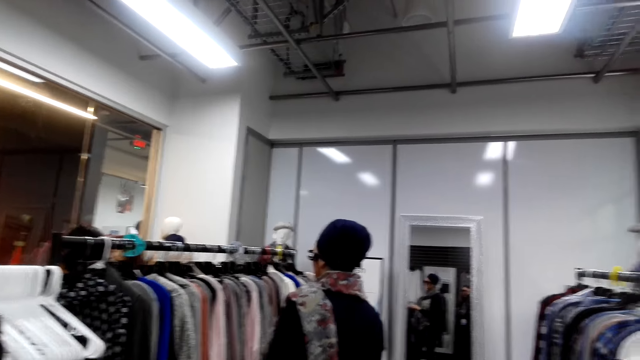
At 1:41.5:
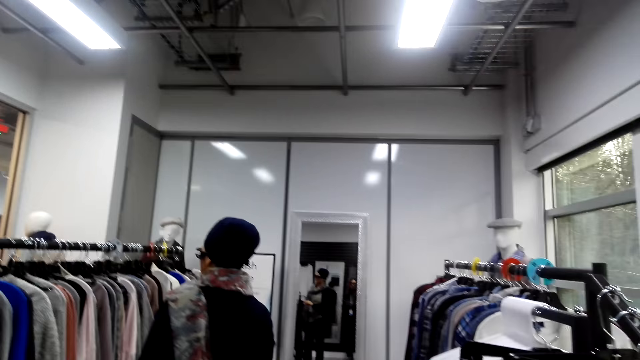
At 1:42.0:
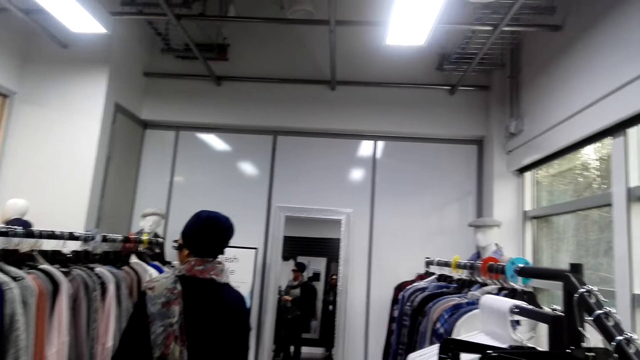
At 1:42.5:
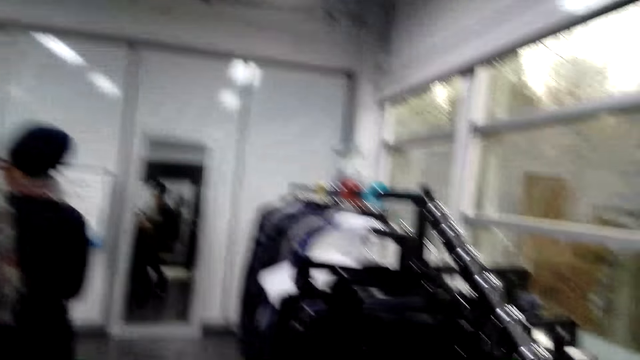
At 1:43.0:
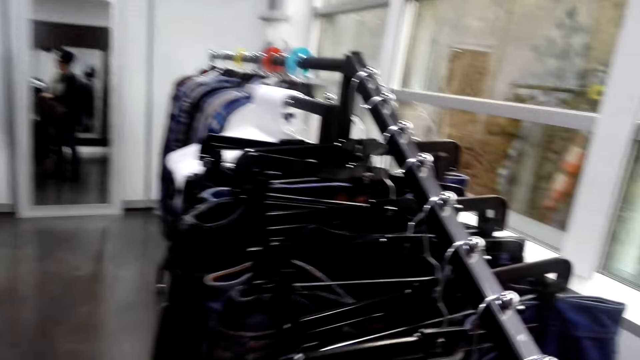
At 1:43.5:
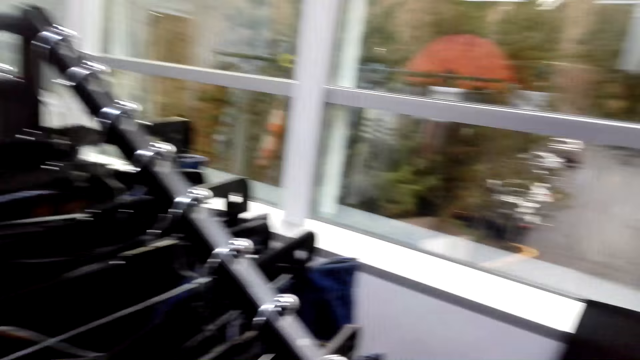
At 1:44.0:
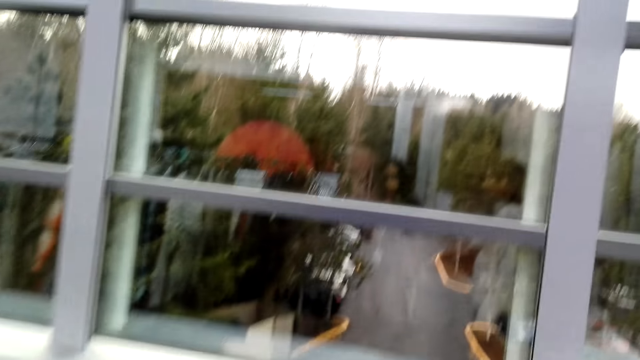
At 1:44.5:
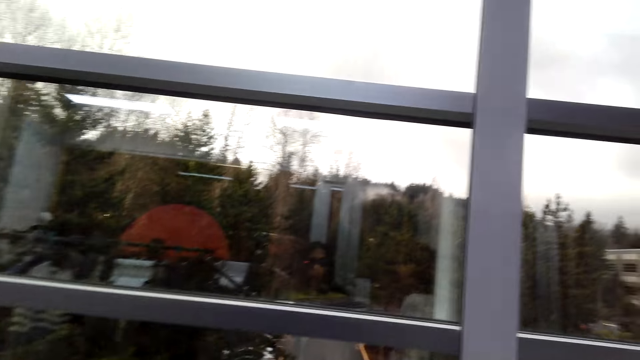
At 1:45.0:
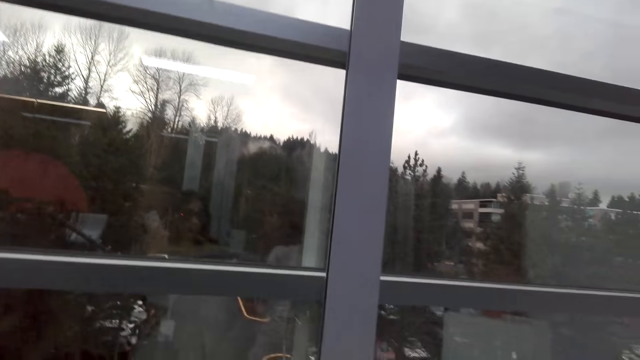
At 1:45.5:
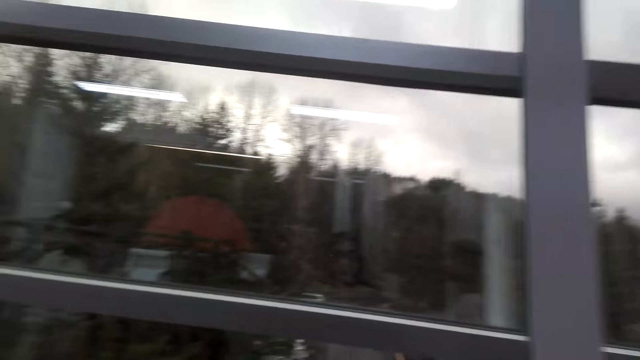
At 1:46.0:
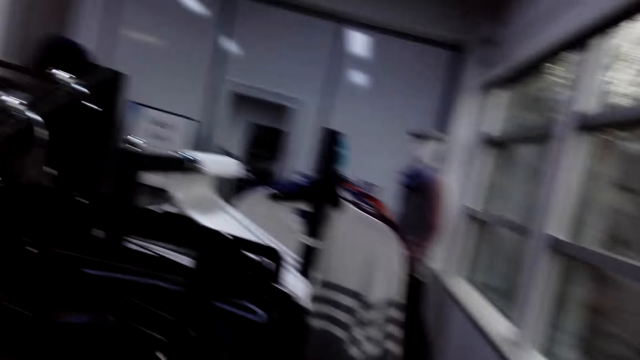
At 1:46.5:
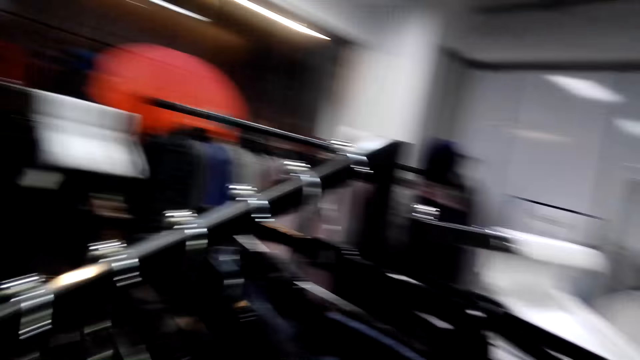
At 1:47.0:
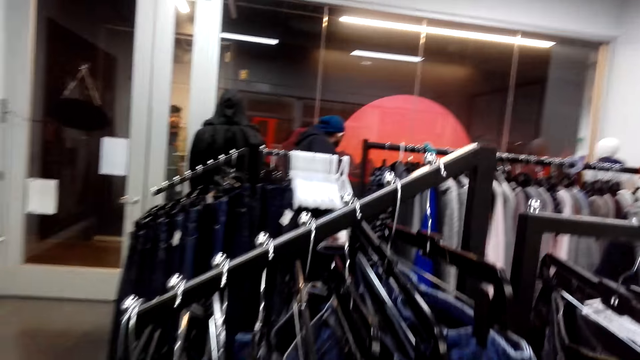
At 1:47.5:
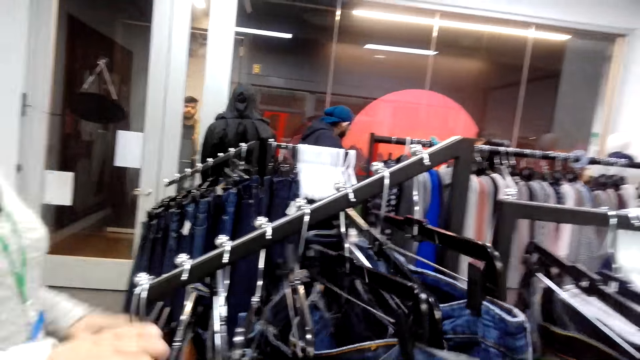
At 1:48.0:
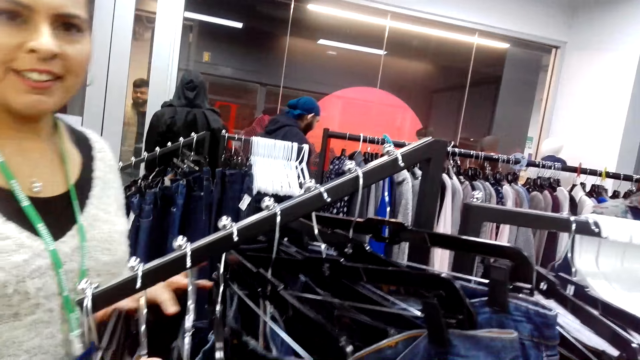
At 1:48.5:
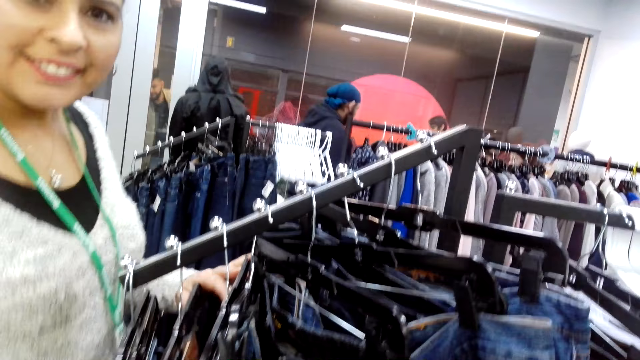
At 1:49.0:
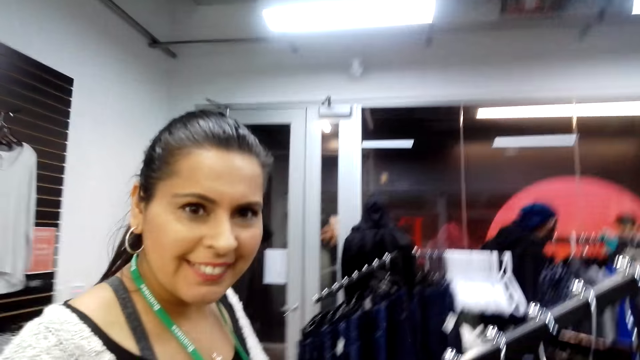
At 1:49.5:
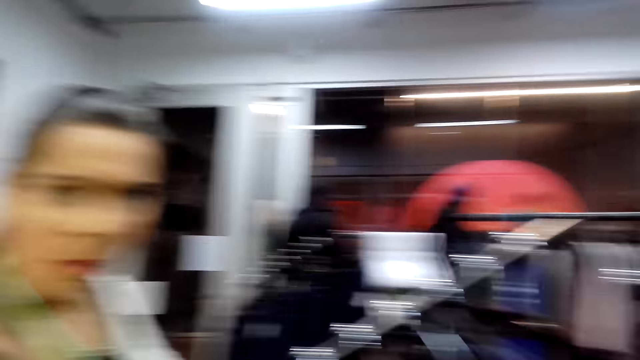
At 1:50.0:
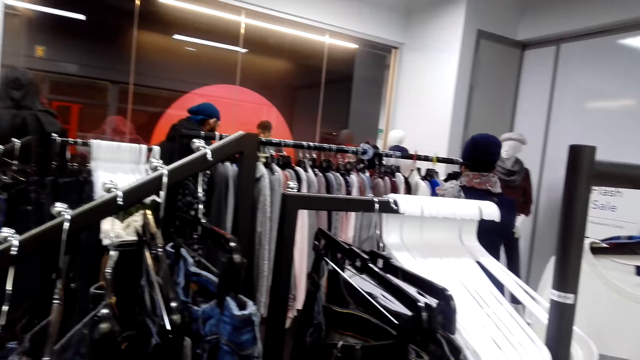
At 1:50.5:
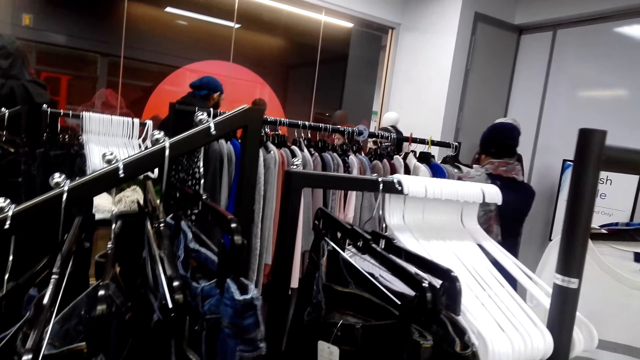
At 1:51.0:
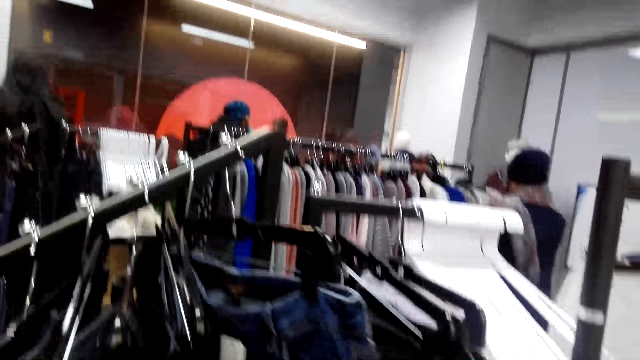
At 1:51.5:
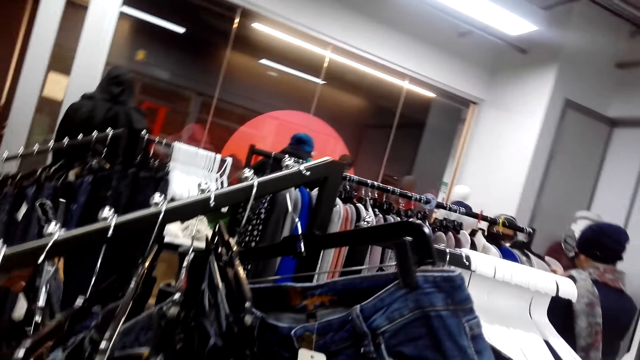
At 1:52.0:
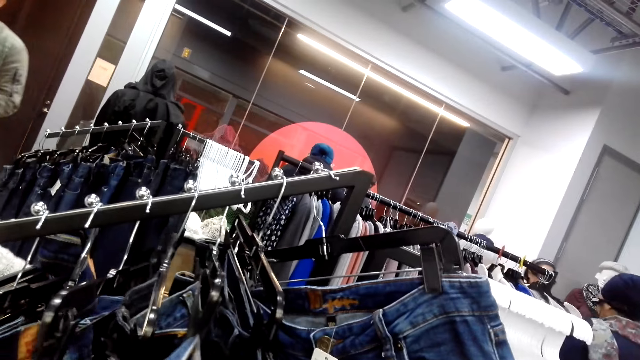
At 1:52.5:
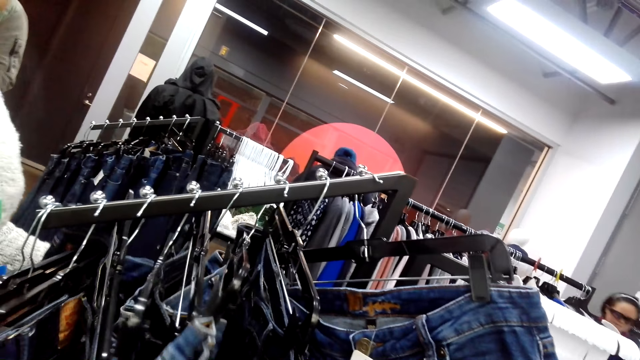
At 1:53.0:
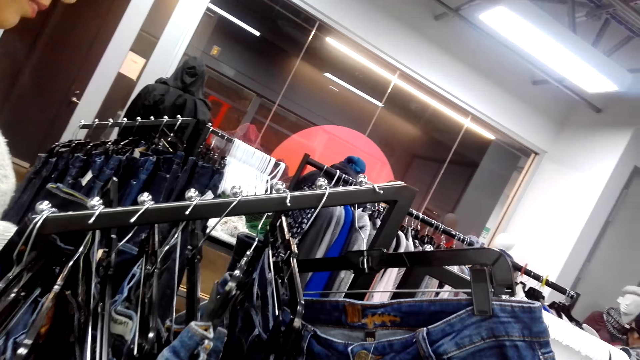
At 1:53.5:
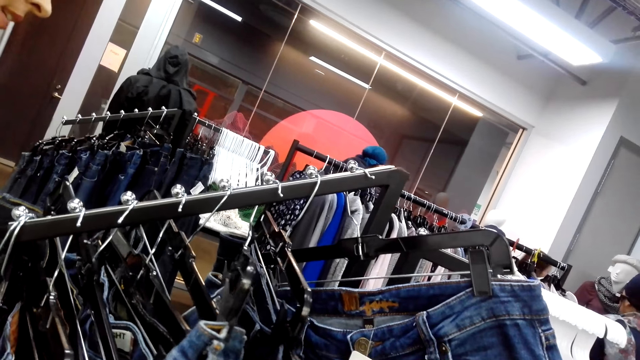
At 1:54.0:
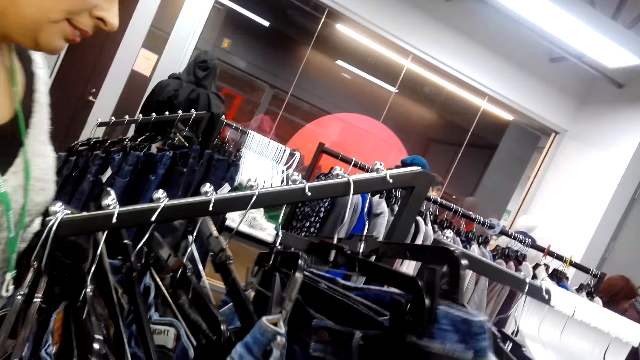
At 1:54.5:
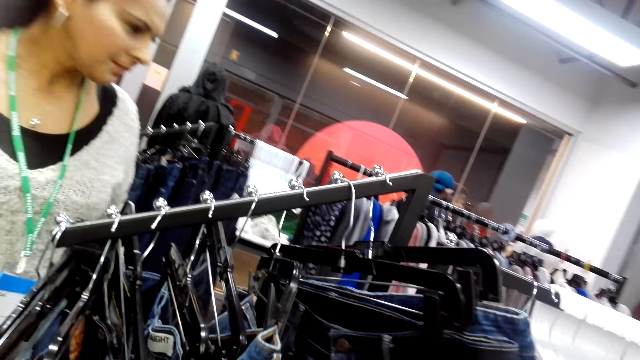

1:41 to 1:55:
The camera wearer looks at a lady. The lady touches some jeans trousers. The camera wearer touches the jeans trousers. The lady talks to the camera wearer. The camera wearer looks around. They look at the jeans trouser and touch a jeans trouser. The lady touches the jeans trousers.

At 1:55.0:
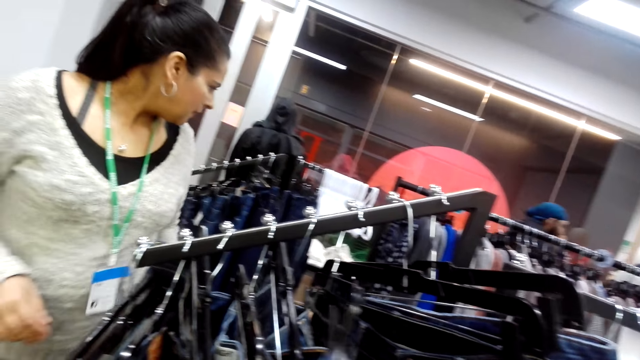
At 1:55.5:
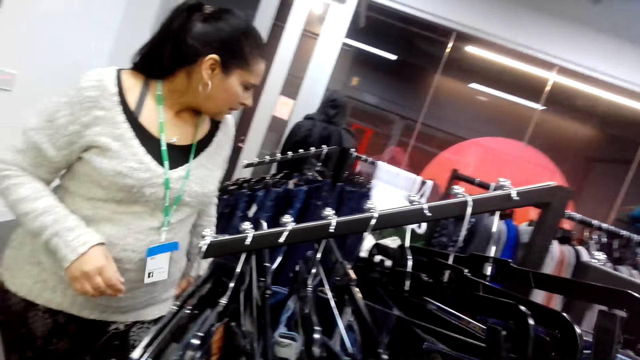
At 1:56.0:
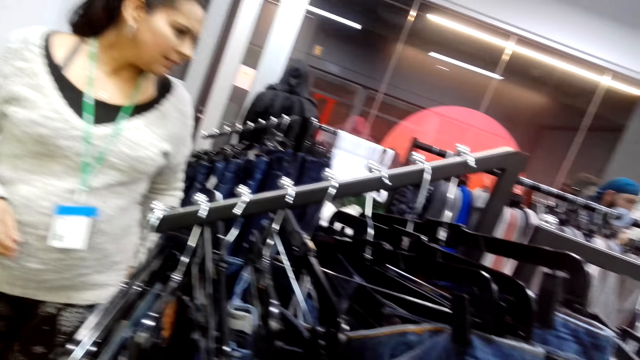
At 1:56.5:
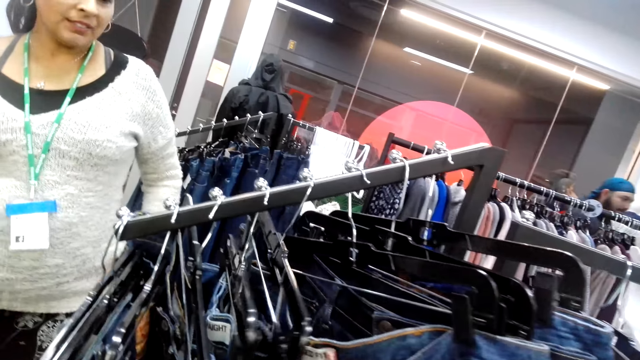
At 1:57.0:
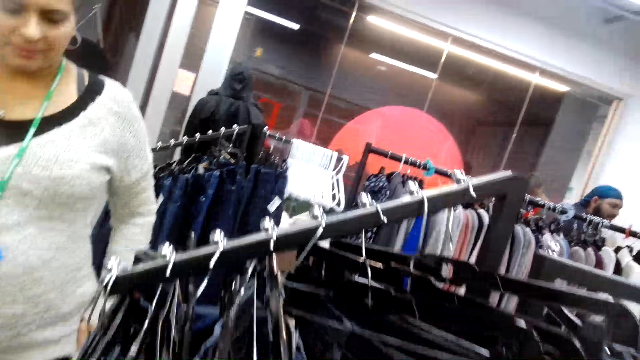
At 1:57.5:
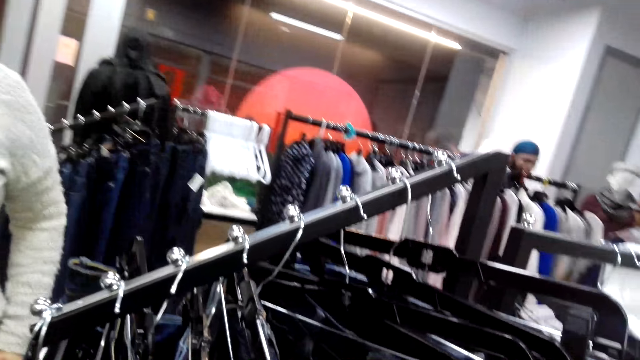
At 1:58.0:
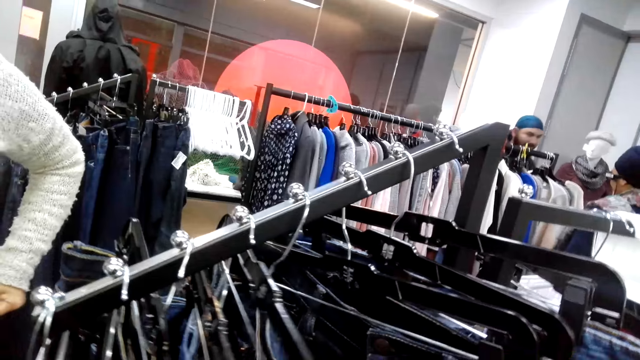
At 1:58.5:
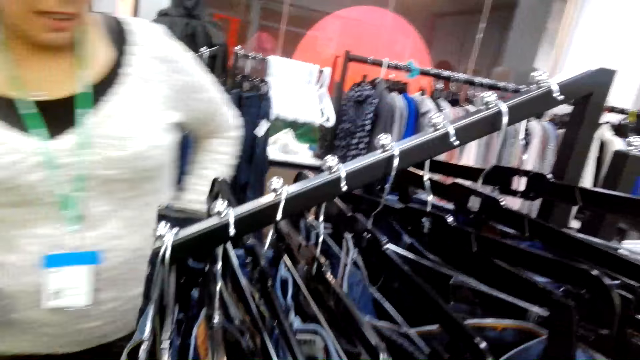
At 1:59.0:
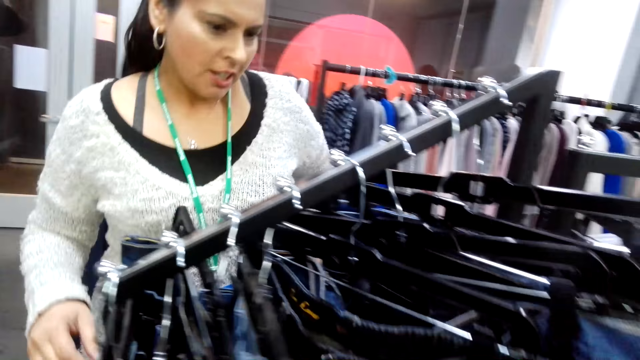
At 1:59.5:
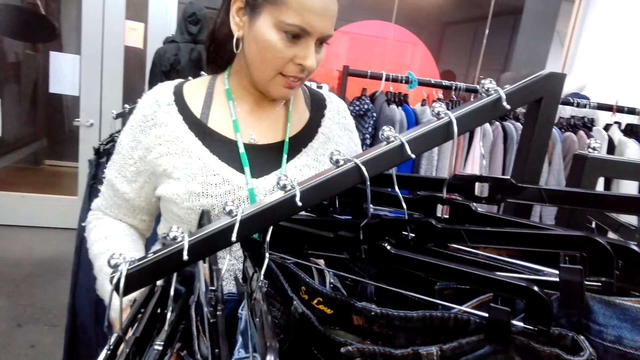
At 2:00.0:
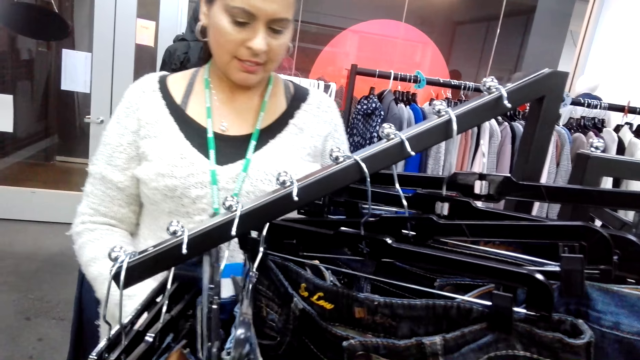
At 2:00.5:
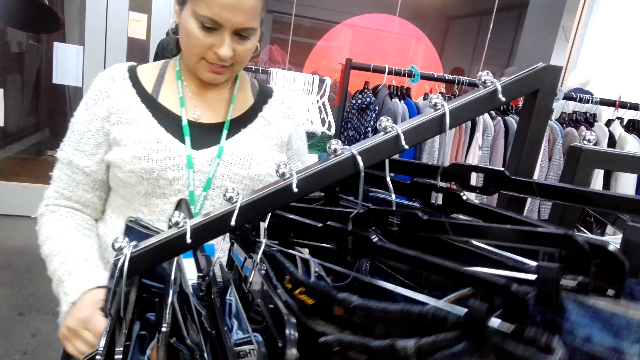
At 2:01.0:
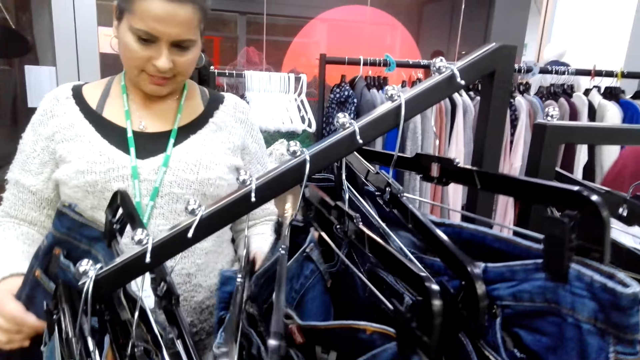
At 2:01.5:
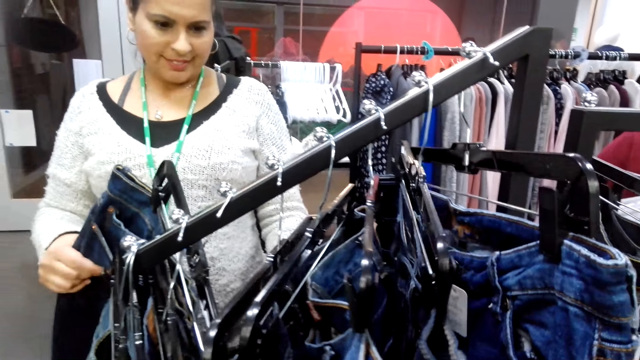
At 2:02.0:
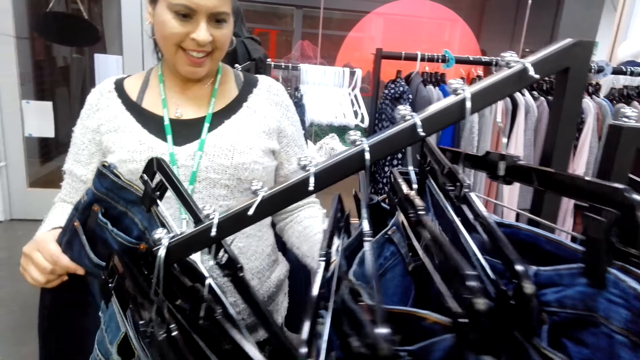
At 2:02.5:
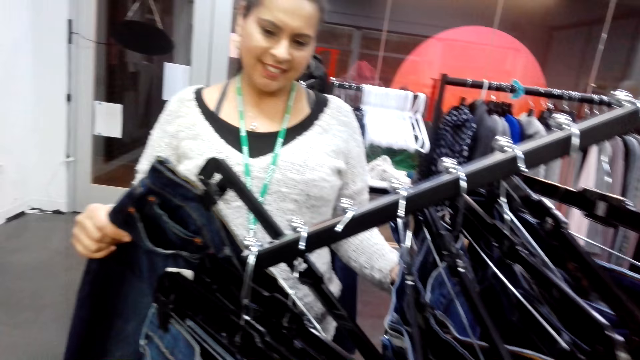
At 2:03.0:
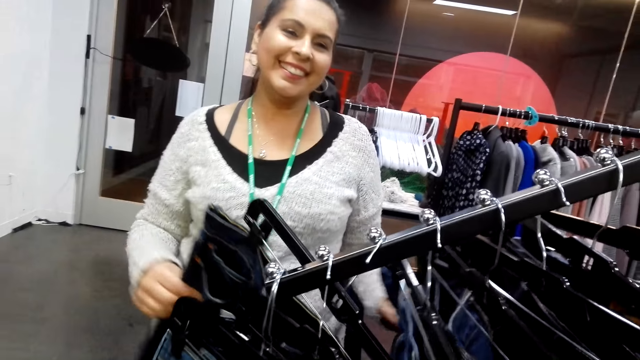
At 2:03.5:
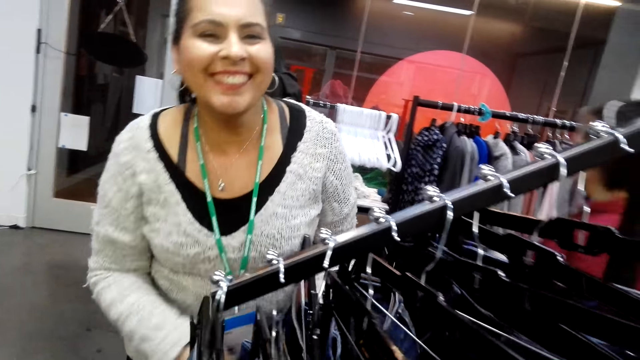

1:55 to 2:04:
A lady looks at the jeans trousers. The camera wearer touches some jeans trousers. The lady touches the jeans trousers and looks at the jeans trousers.
